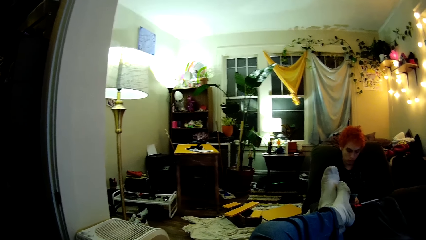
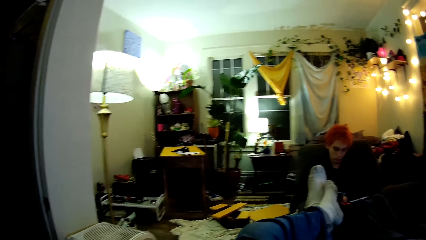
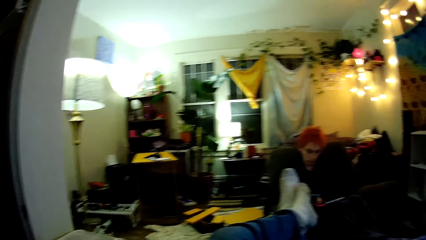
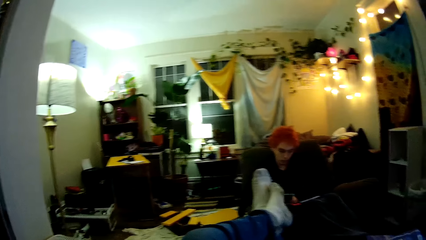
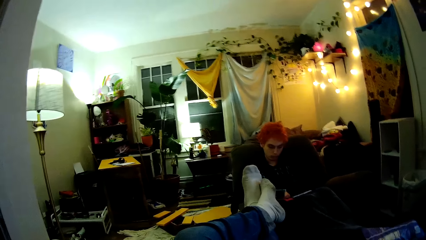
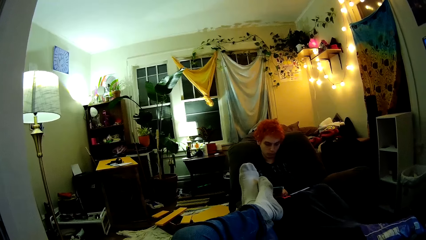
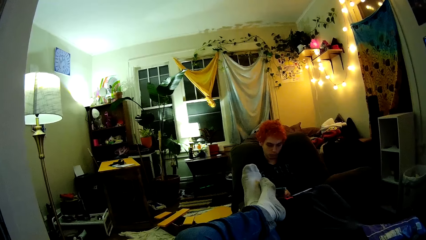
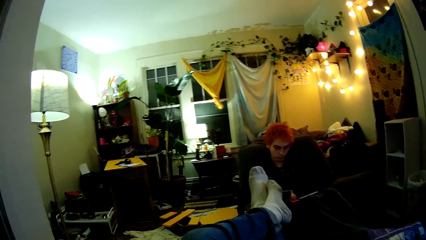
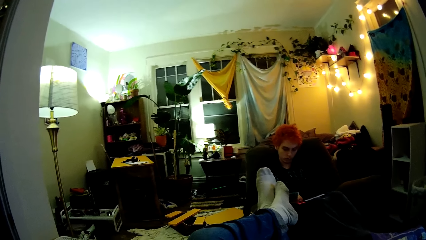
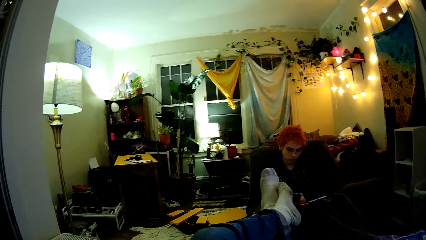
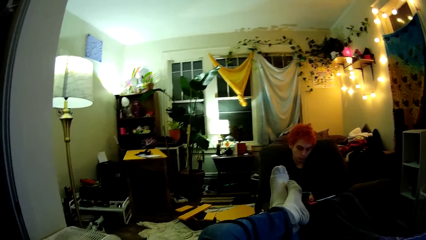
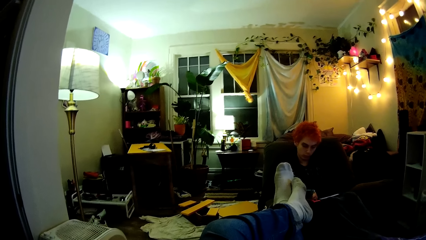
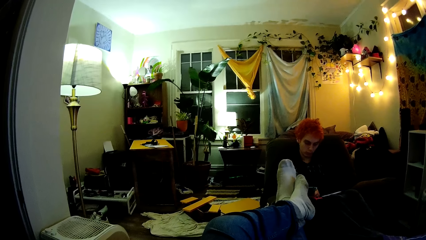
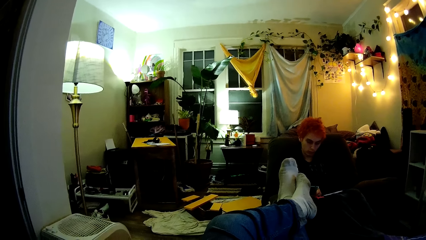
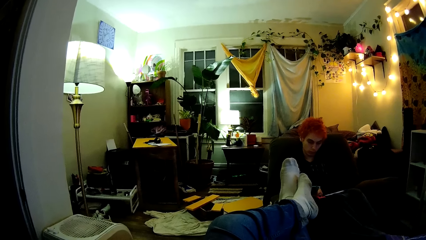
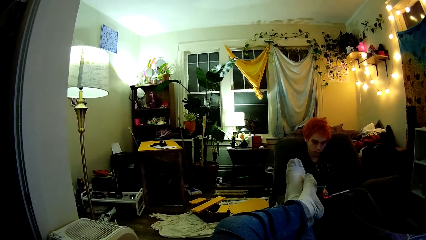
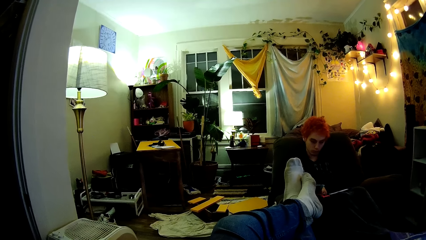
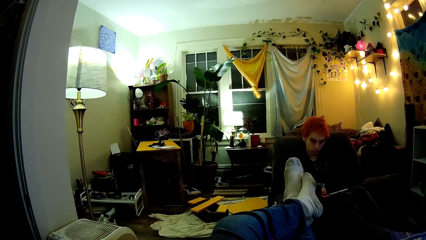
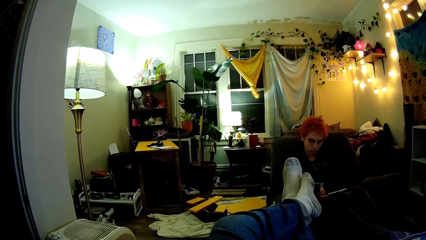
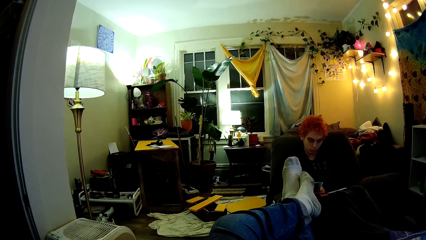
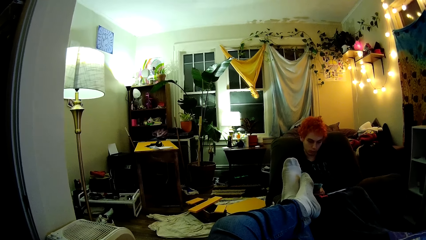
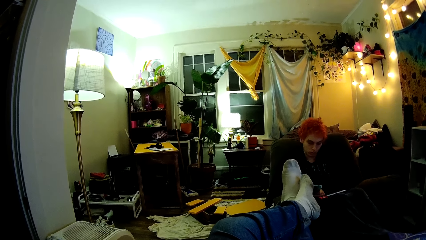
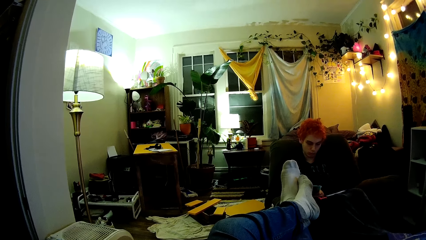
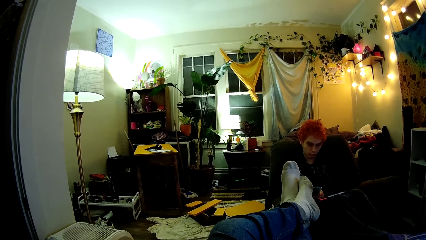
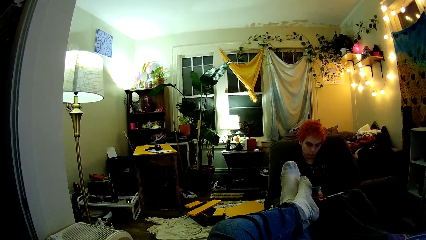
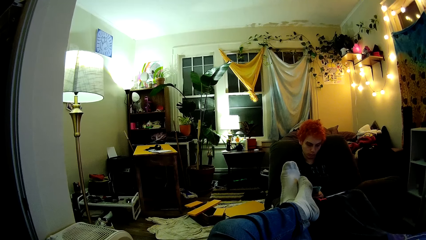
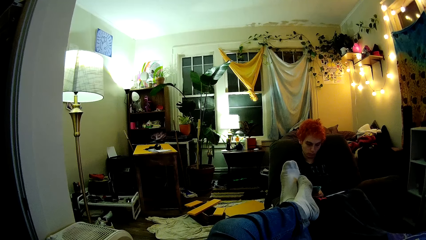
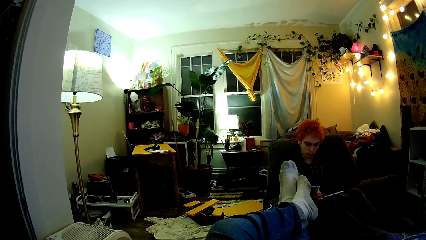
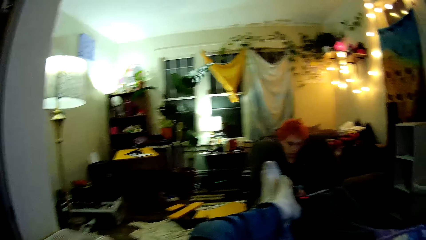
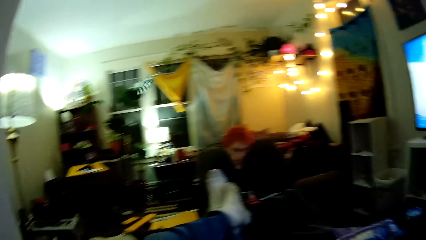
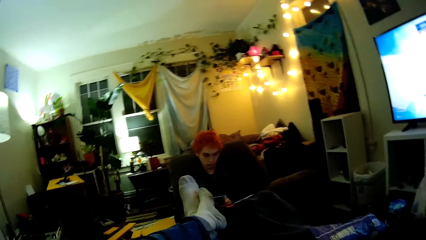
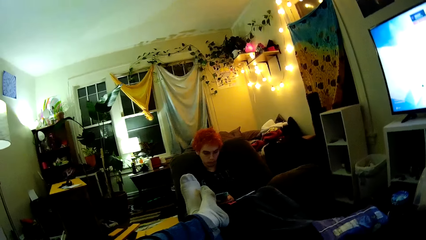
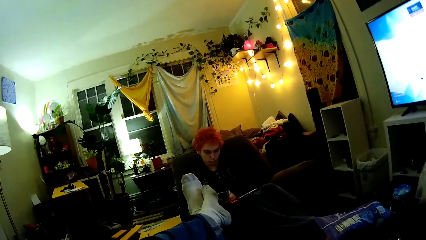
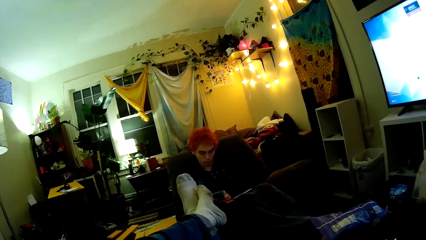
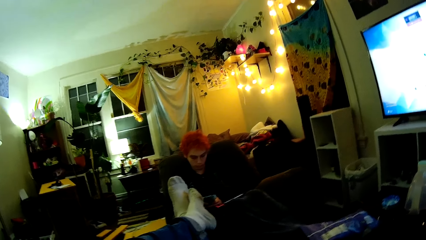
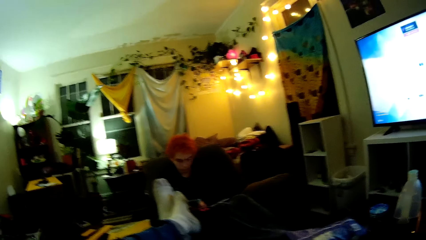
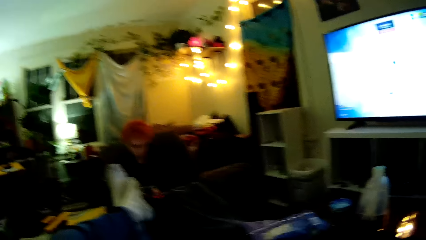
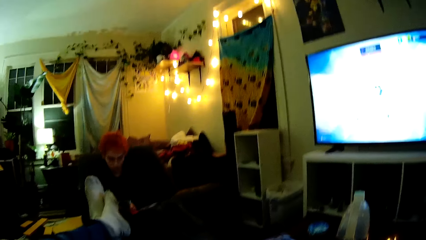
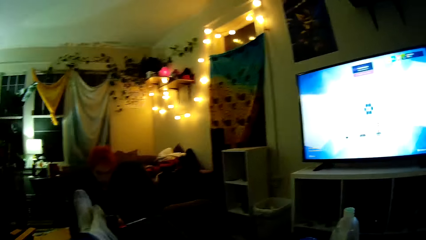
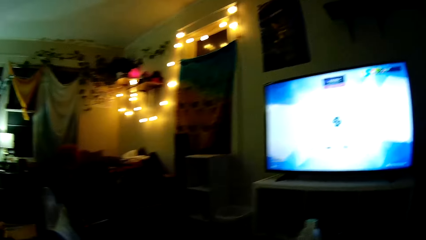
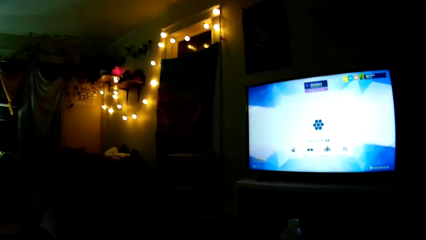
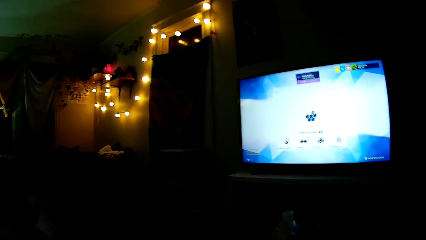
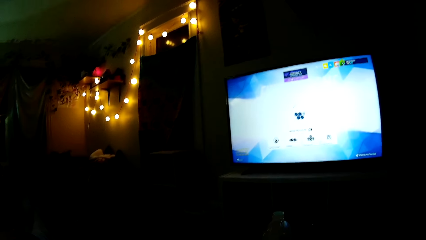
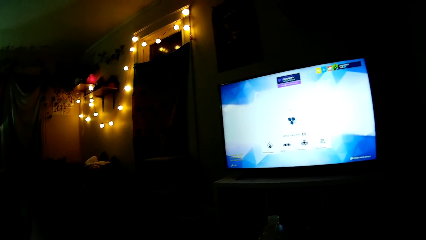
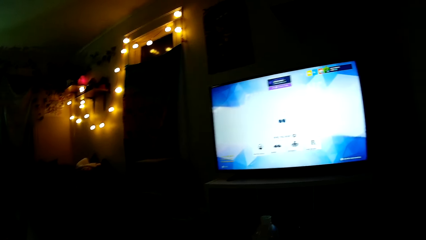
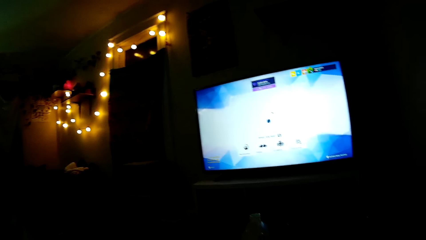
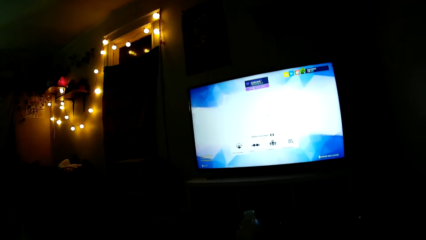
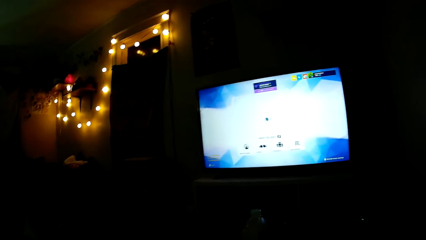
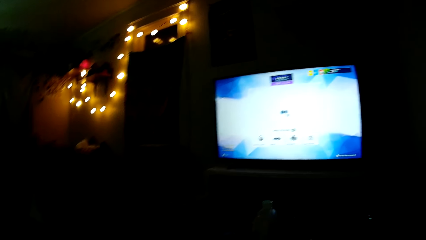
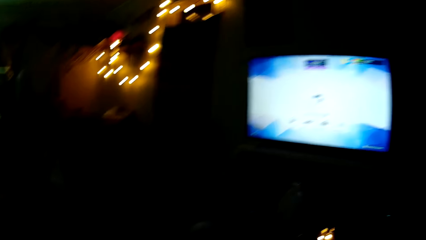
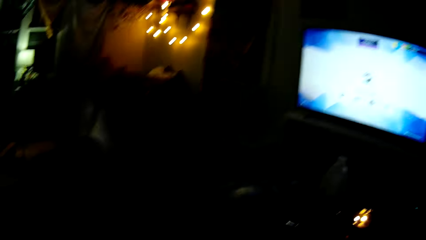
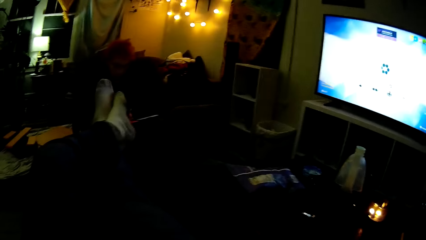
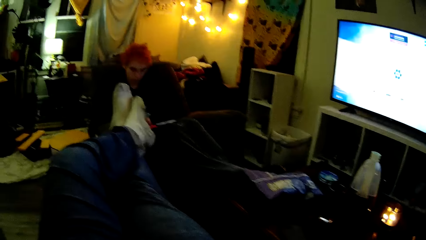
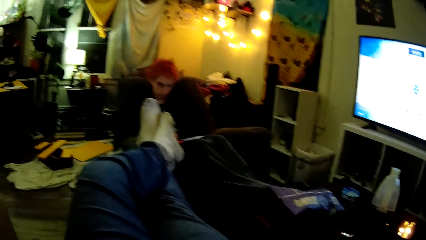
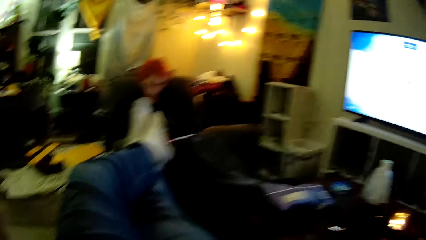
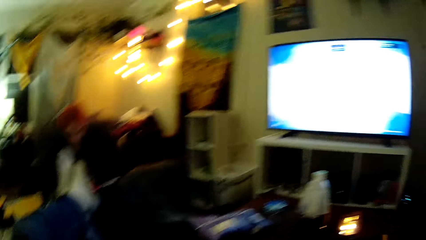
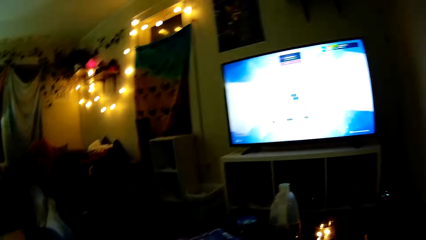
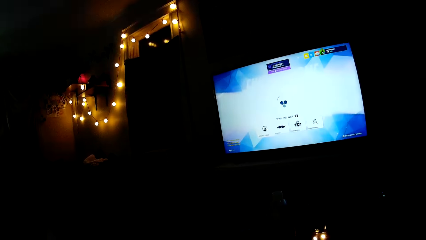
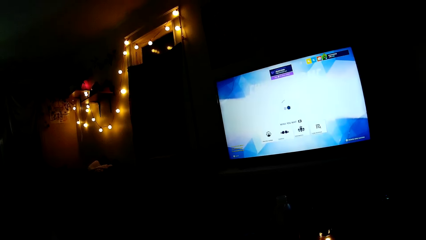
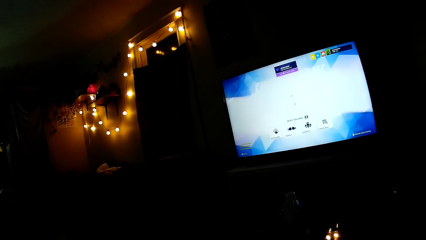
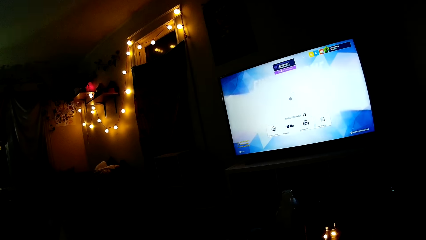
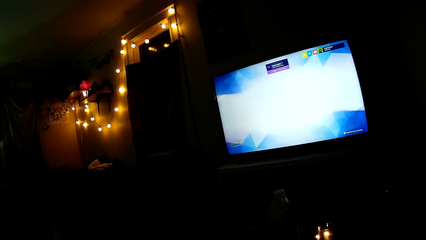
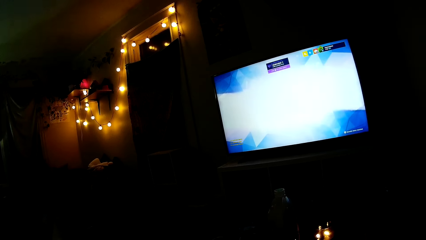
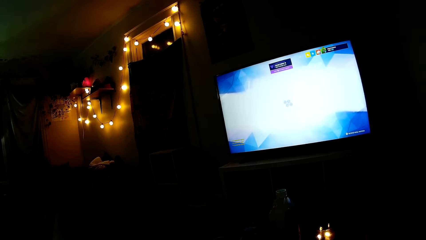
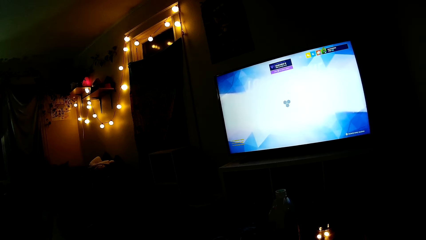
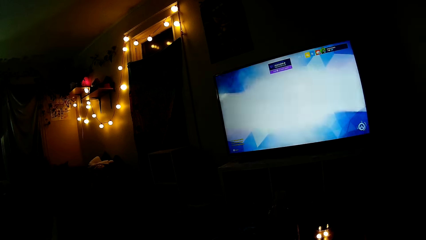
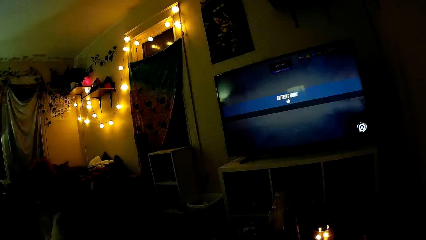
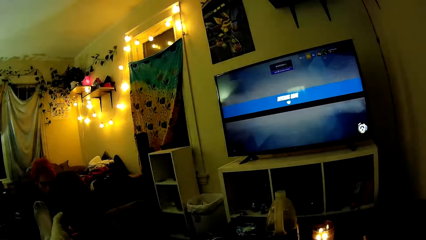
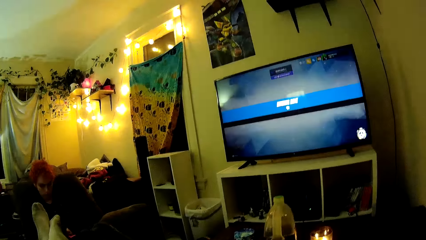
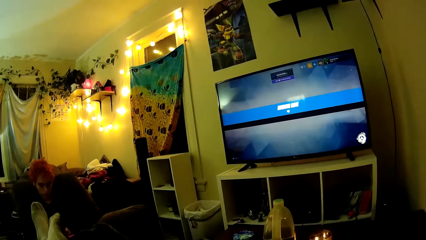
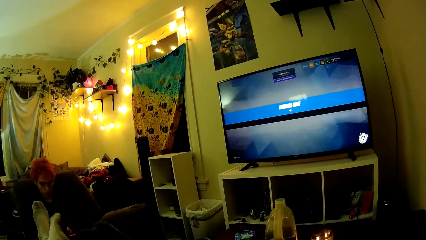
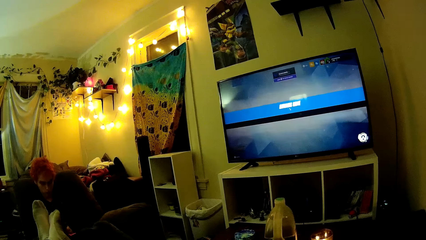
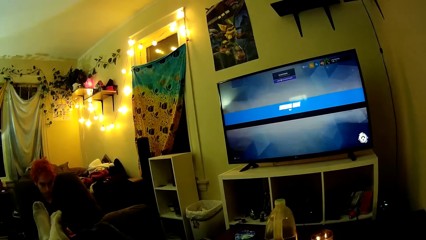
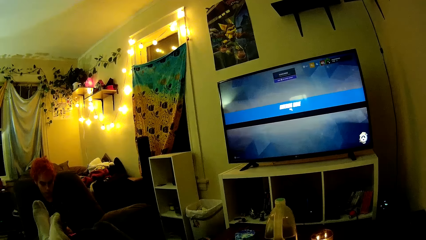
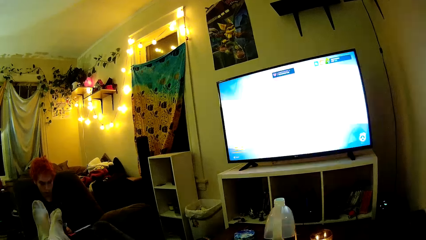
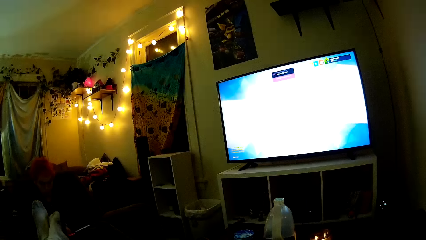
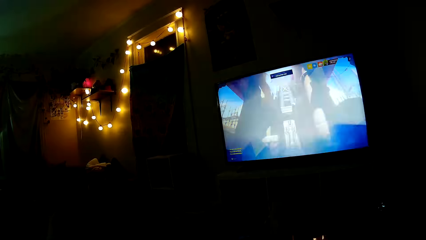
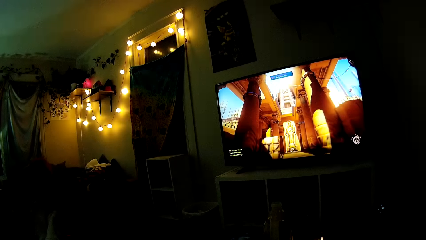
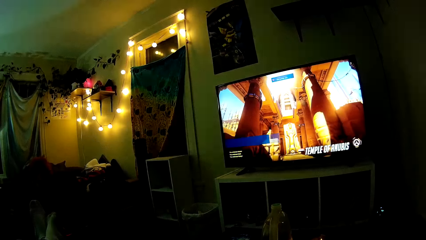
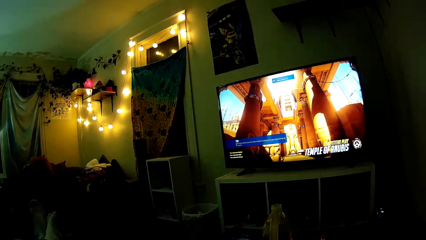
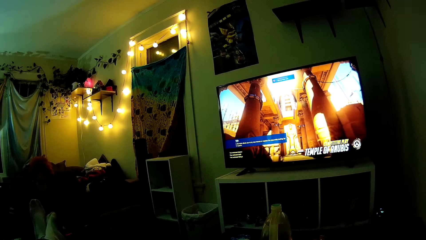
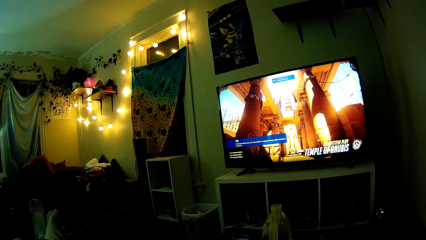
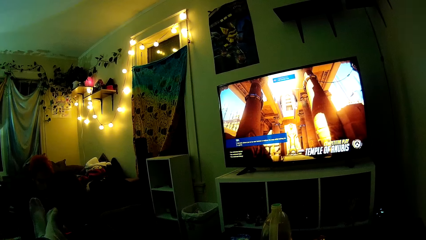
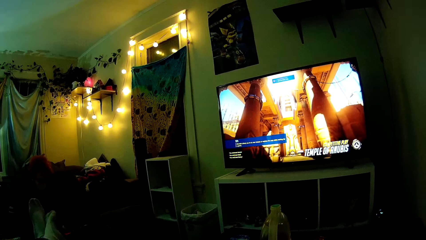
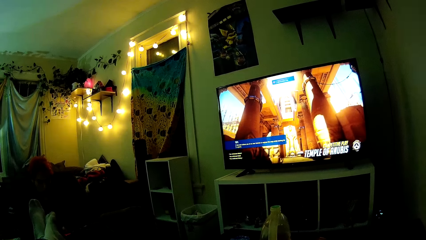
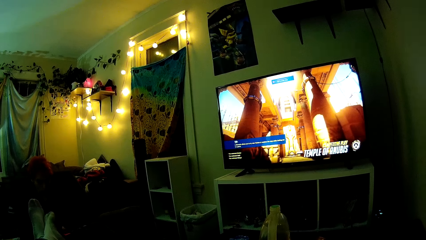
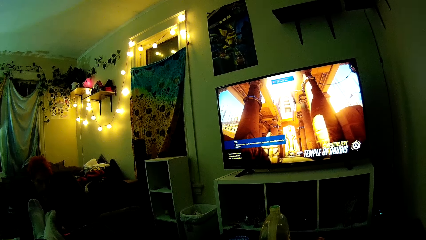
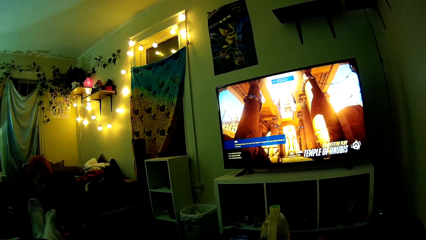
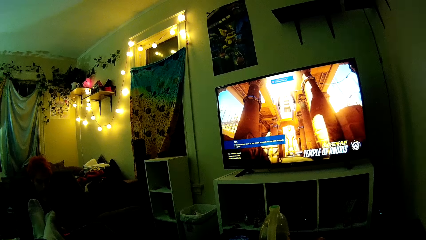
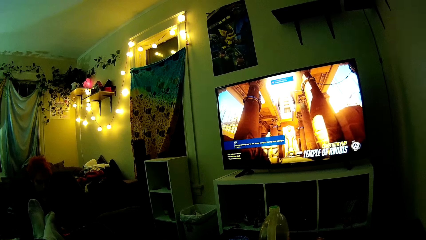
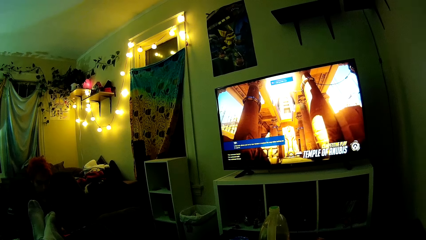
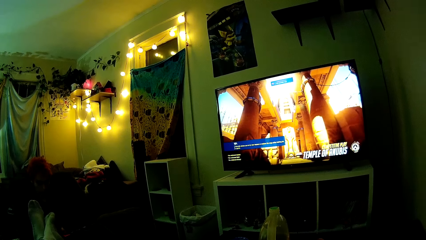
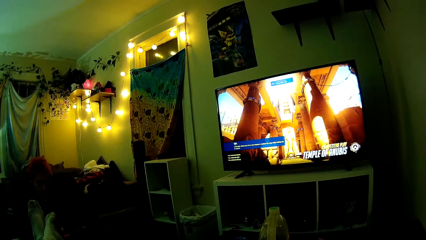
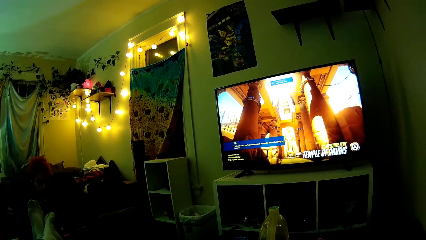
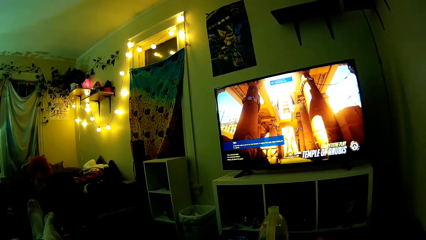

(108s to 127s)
The camera wearer looks around. A woman uses a phone. The camera wearer looks around. They play the video game.
